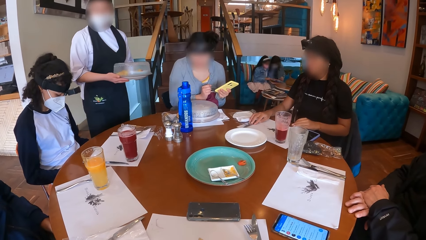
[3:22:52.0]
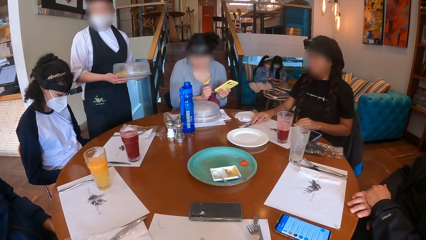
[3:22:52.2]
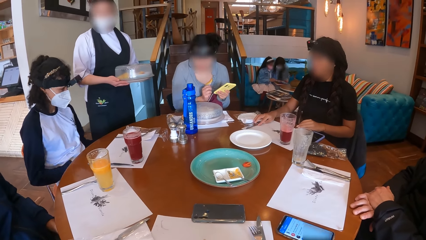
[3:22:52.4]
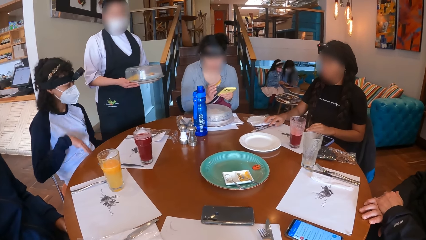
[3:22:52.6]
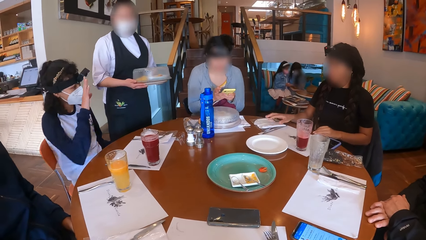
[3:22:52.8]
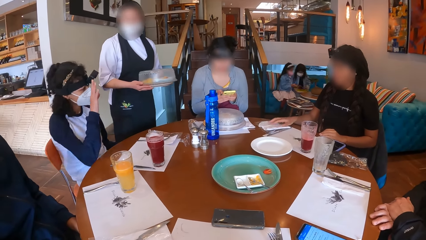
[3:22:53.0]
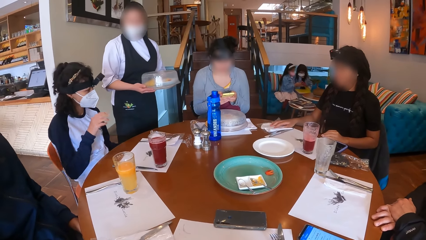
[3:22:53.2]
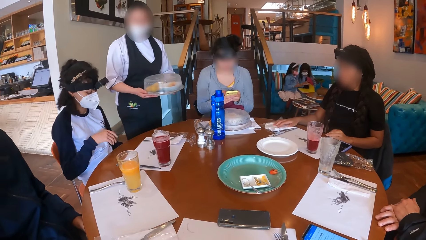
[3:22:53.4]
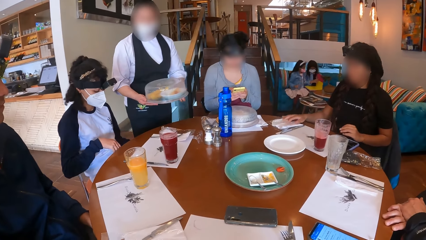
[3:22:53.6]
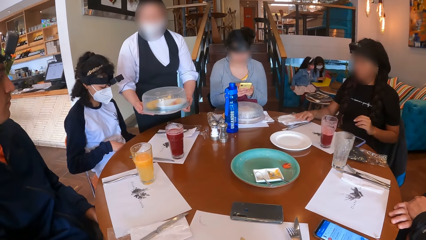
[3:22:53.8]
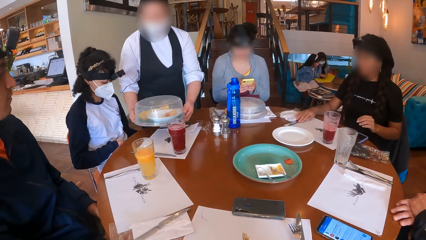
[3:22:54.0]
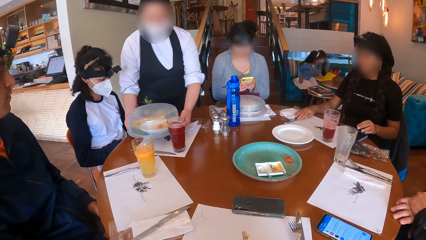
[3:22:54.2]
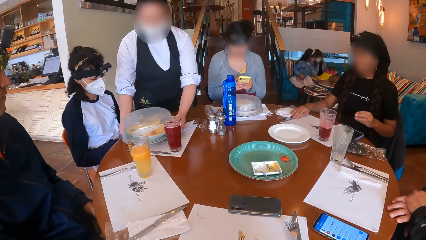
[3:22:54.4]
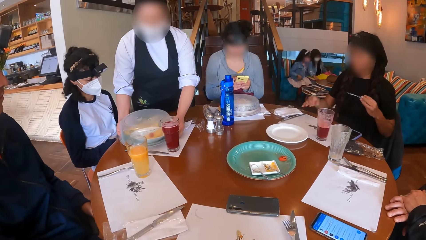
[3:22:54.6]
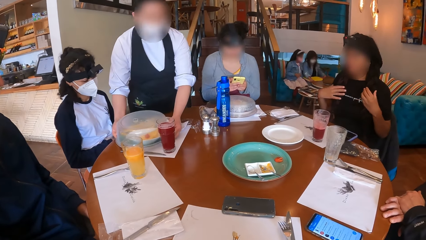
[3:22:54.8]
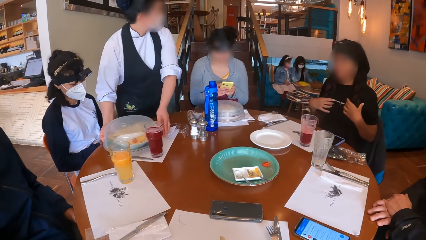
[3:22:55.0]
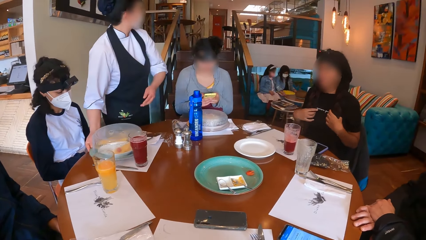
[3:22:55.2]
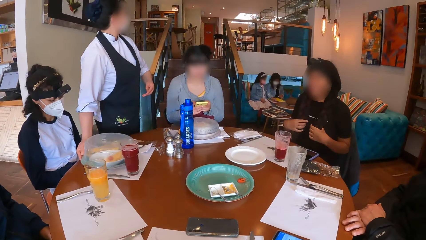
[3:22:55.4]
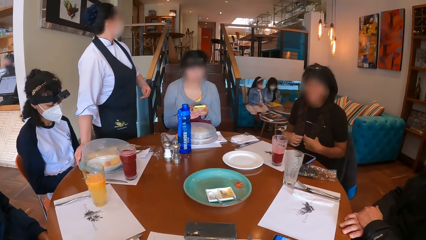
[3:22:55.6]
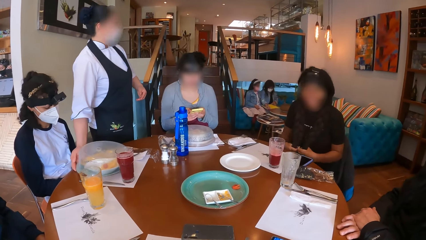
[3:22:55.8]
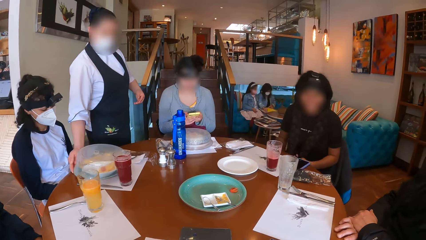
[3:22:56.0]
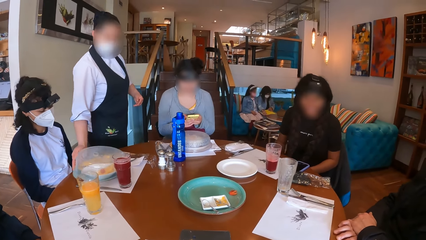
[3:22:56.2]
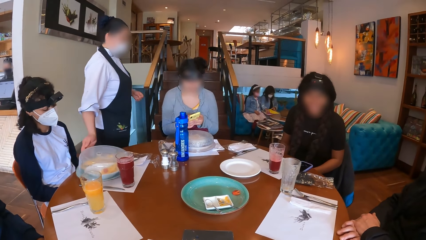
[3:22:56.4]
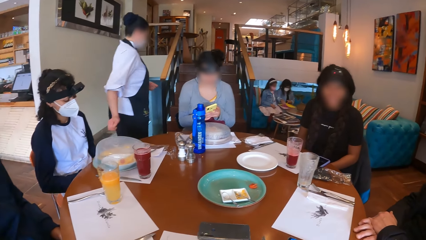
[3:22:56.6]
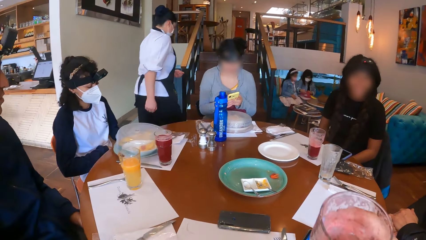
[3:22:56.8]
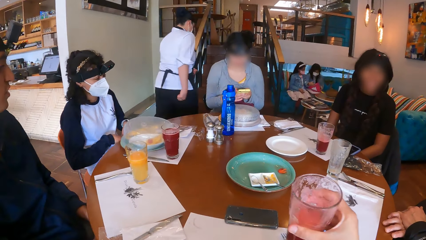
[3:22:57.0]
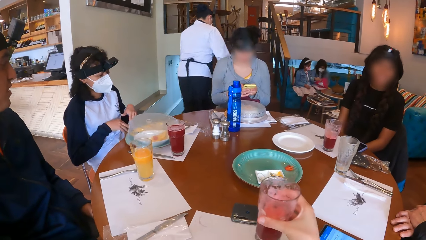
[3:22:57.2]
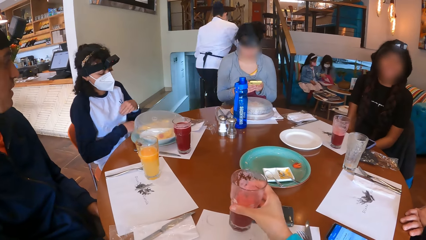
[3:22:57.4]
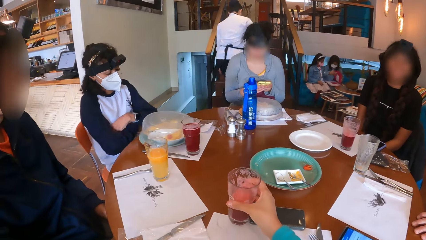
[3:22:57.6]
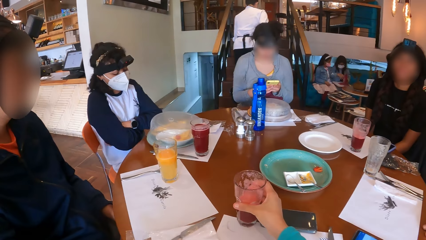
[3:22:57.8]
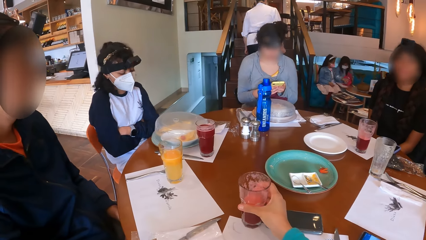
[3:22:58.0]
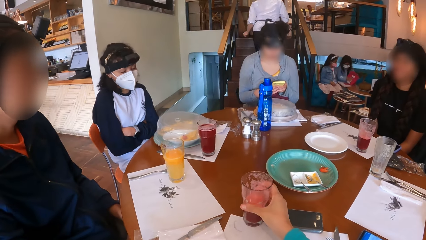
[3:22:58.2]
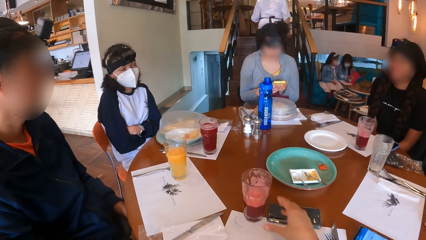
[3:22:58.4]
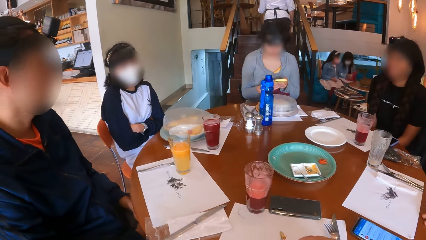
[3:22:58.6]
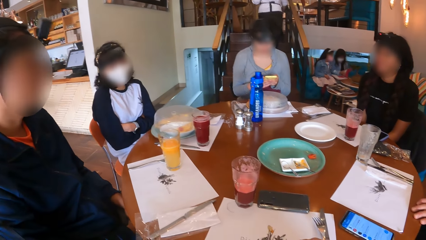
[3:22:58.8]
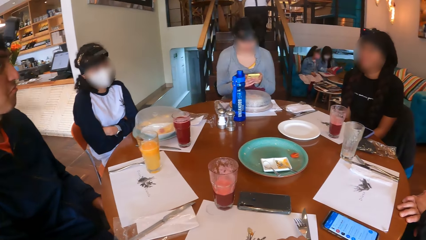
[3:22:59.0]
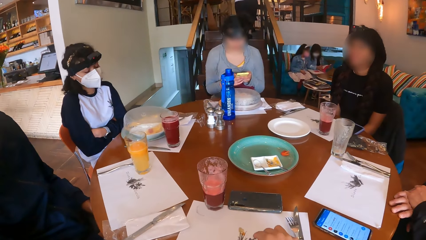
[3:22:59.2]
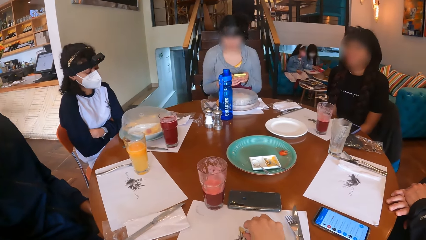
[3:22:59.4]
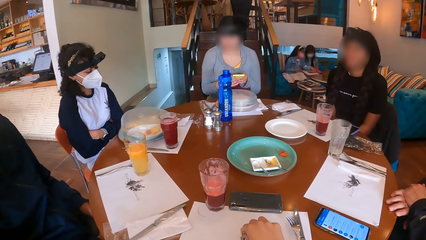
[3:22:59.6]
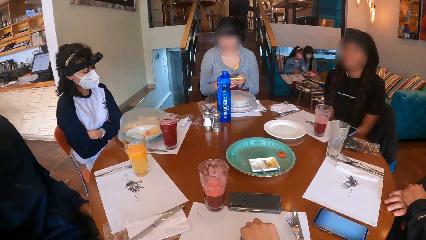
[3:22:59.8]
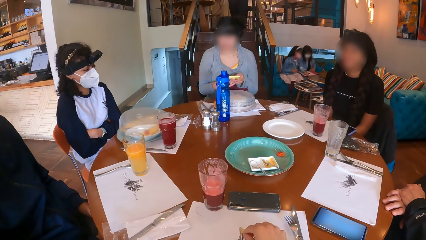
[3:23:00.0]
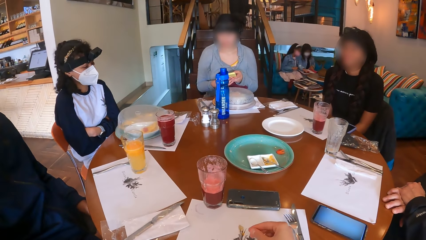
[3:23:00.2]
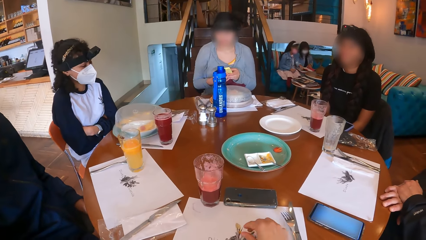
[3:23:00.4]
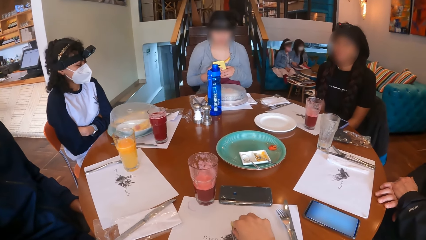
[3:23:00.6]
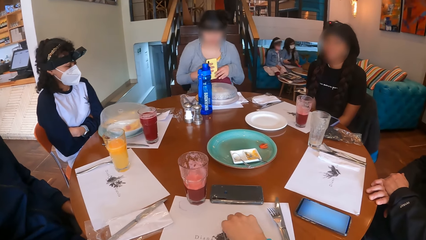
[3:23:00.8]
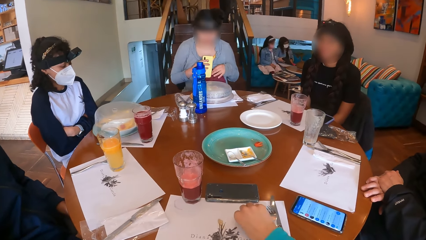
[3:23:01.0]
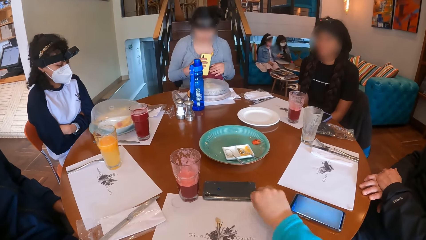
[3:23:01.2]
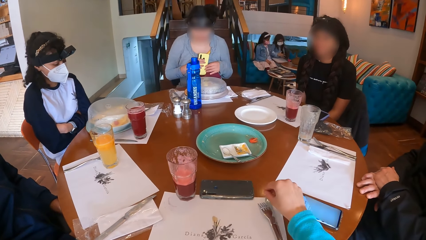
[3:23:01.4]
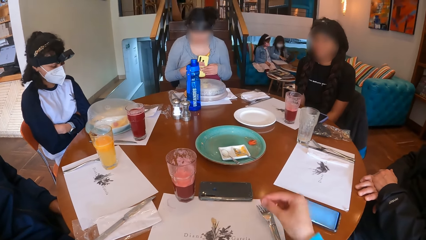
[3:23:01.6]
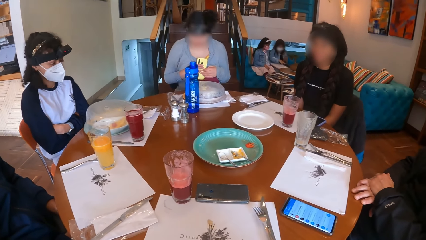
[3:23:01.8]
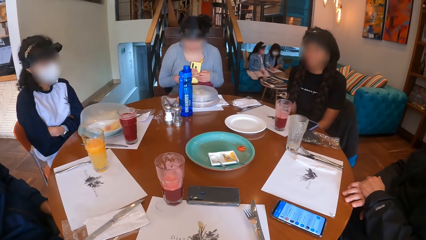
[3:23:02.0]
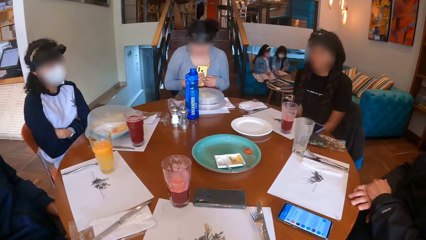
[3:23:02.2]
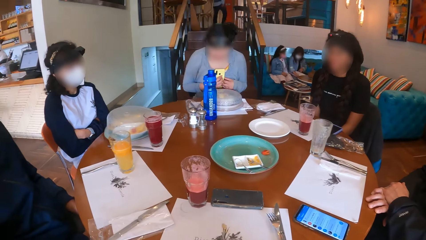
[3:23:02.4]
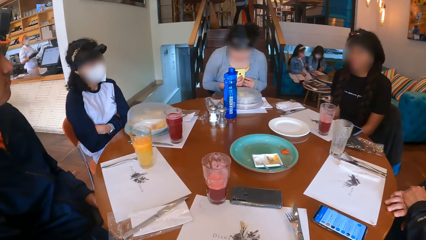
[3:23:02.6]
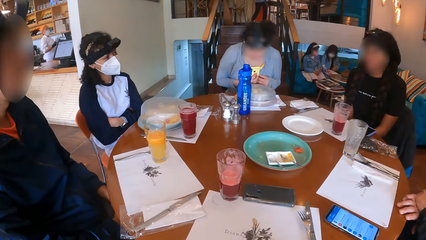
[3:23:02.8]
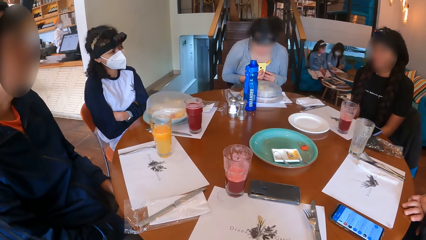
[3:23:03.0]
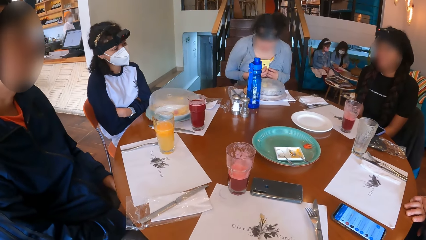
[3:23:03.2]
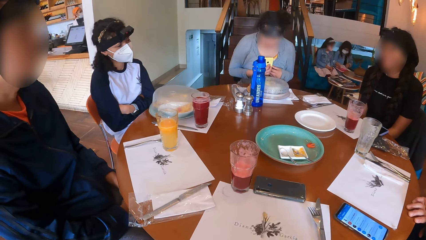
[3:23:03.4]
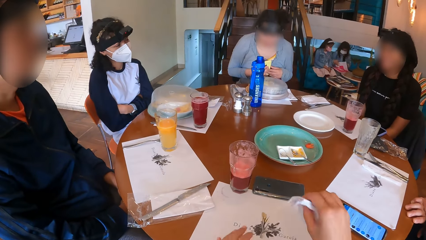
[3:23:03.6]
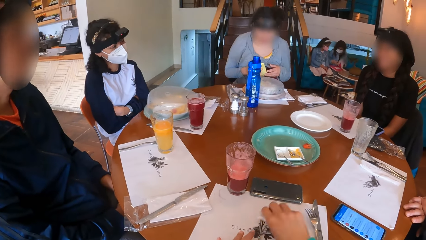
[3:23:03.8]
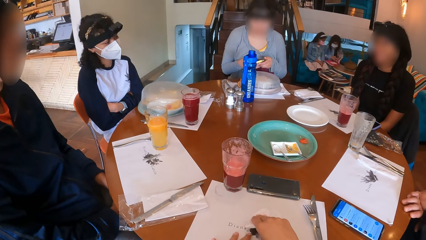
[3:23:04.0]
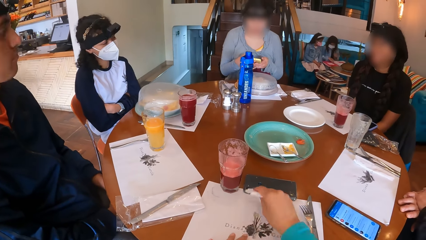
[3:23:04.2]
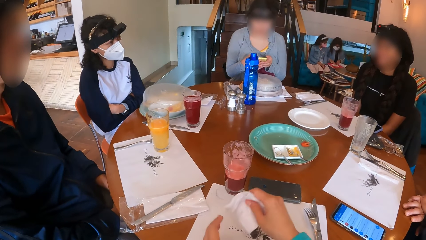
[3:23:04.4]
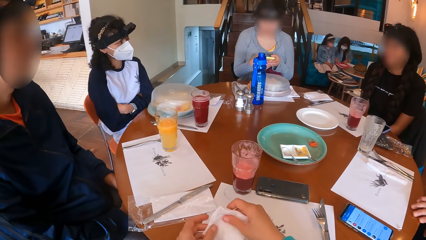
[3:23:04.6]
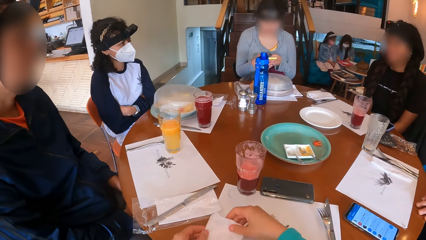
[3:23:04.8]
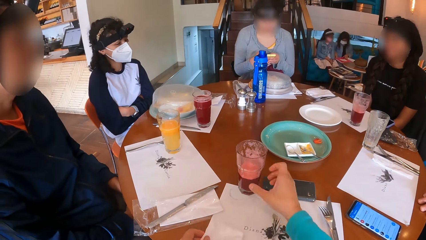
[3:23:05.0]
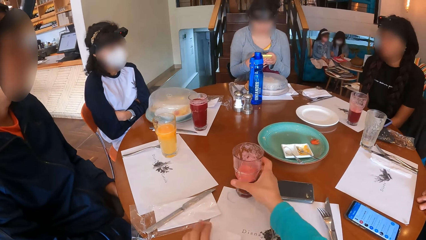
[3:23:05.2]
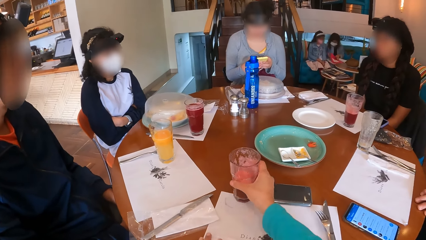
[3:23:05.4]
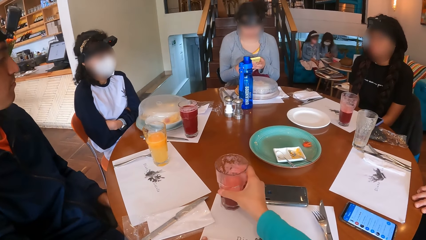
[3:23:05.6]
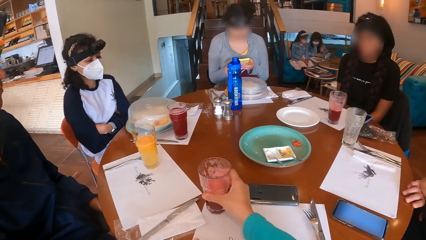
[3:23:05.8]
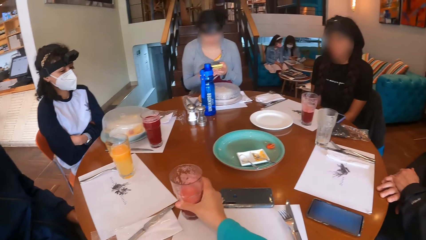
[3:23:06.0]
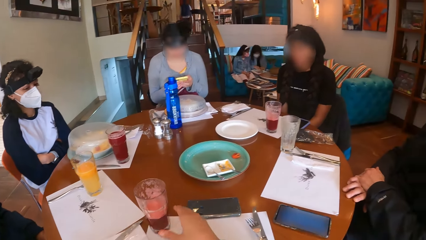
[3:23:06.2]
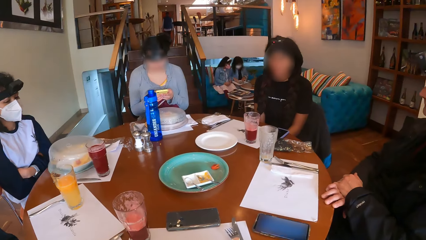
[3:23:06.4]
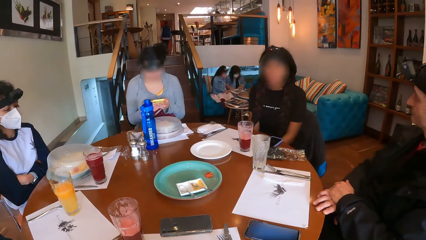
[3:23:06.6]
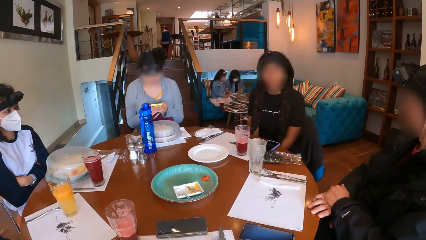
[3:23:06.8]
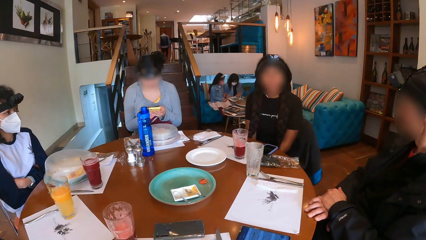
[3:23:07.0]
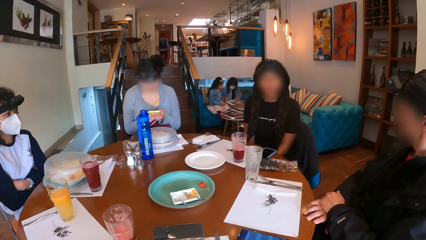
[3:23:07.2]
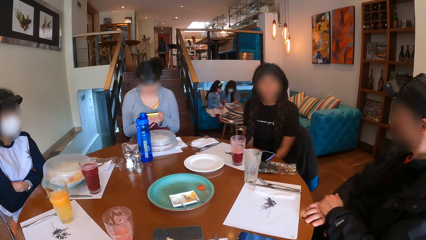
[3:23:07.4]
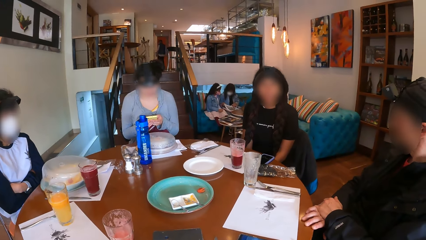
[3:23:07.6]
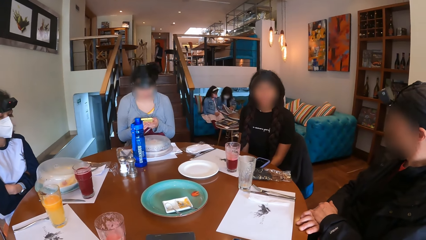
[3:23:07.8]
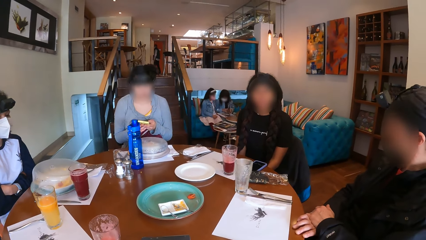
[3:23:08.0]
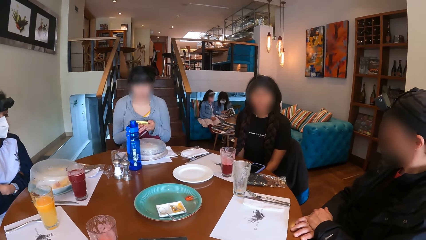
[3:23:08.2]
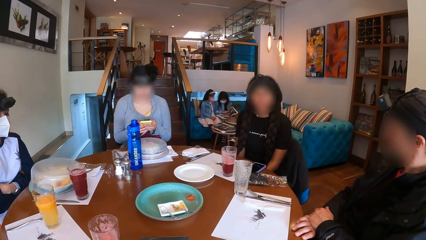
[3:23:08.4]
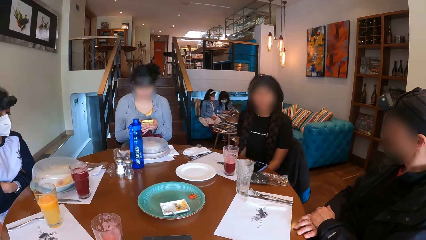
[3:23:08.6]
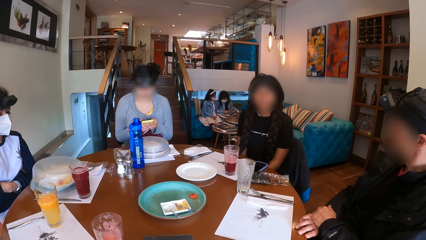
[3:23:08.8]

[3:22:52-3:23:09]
The waitress interacts with the camera wearer and the other people. A woman gesticulates with her right hand. Another woman operates a phone with both hands. A man gestures out with his hand. The waitress puts the plate of food in her right hand on the placemat on the table. A third woman interacts with the camera wearer and the other people. The waitress walks away. Another man interacts with the first woman. The camera wearer puts the cup or glass of drink in her right hand on the table. The first woman interacts with the other man. The camera wearer adjusts the placemat on the table with her right hand. A lady scrolls the phone. The camera wearer lowers a serviette in her right hand on the placemat on the table. She passes the serviette in her right hand to her left hand. She picks up the serviettes. She adjusts the cup of drink on the table with her right hand. She picks up the glass. Another man interacts with the third woman.
